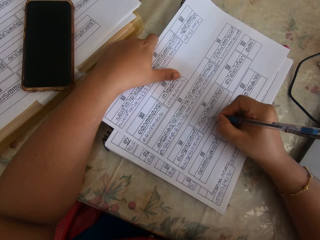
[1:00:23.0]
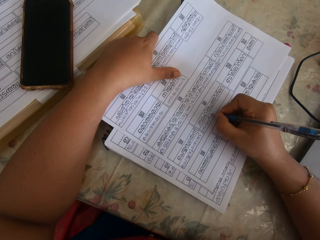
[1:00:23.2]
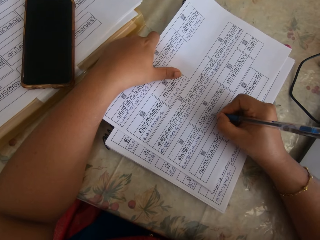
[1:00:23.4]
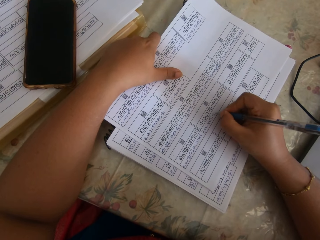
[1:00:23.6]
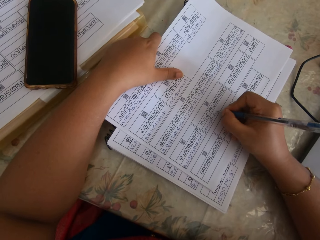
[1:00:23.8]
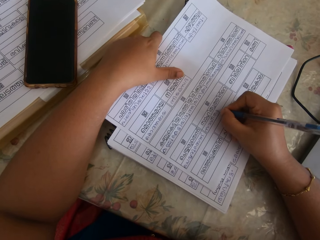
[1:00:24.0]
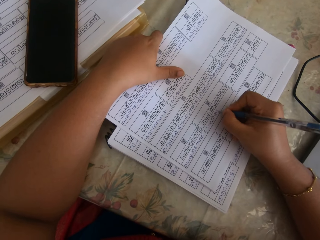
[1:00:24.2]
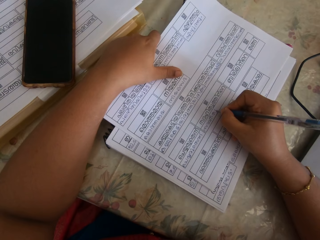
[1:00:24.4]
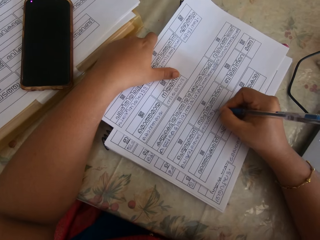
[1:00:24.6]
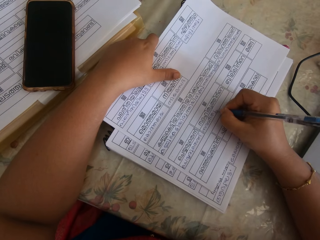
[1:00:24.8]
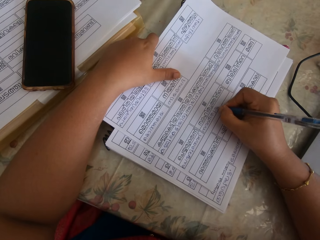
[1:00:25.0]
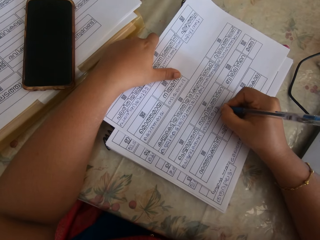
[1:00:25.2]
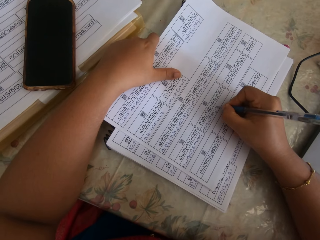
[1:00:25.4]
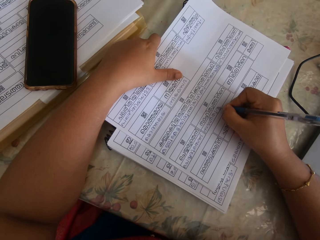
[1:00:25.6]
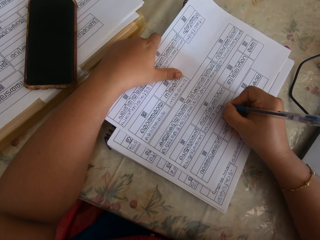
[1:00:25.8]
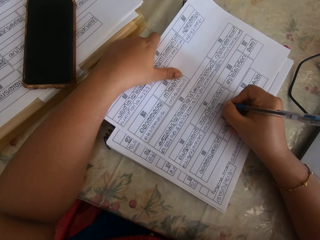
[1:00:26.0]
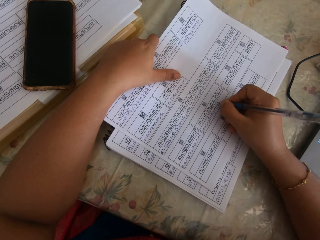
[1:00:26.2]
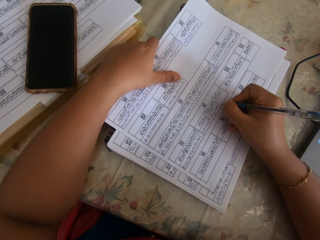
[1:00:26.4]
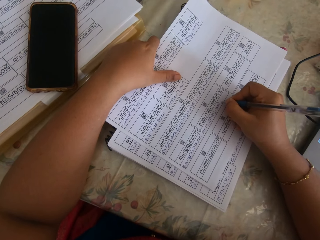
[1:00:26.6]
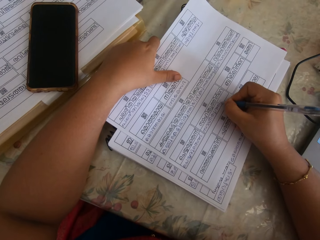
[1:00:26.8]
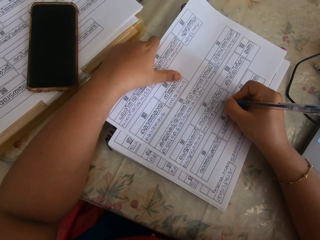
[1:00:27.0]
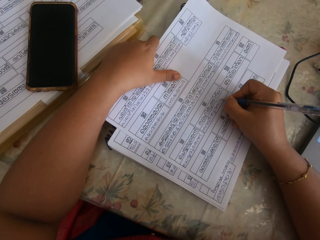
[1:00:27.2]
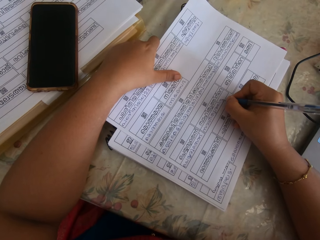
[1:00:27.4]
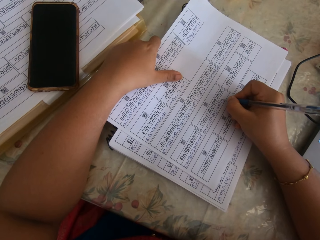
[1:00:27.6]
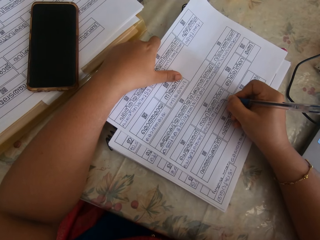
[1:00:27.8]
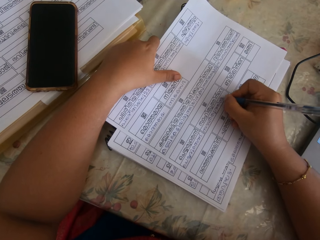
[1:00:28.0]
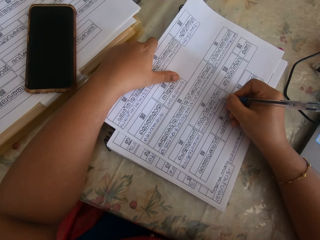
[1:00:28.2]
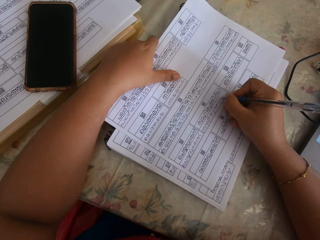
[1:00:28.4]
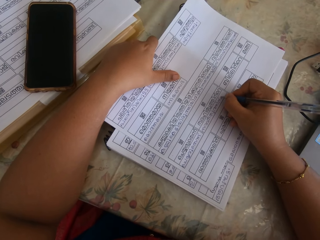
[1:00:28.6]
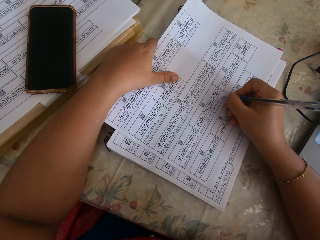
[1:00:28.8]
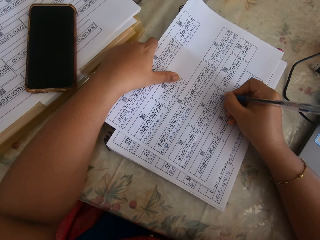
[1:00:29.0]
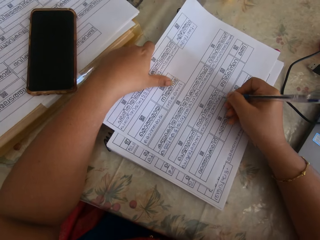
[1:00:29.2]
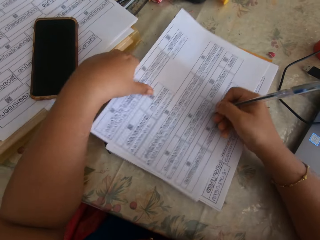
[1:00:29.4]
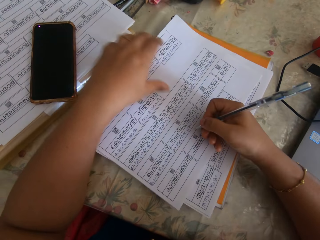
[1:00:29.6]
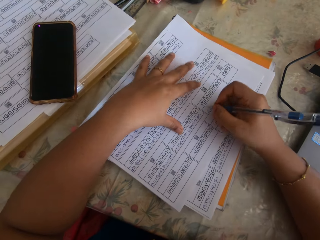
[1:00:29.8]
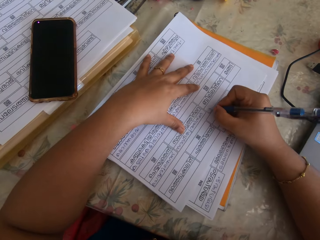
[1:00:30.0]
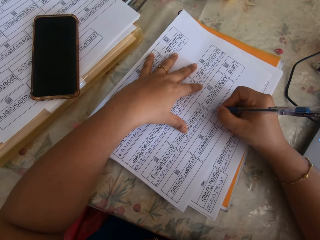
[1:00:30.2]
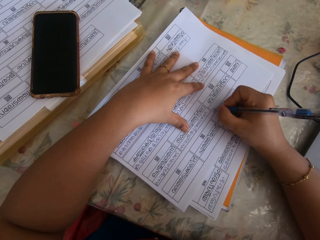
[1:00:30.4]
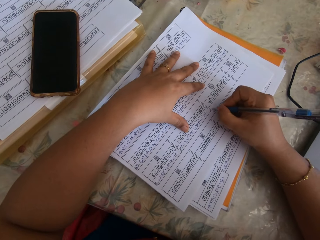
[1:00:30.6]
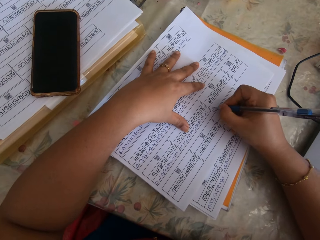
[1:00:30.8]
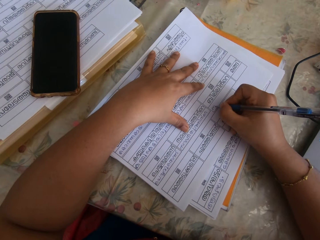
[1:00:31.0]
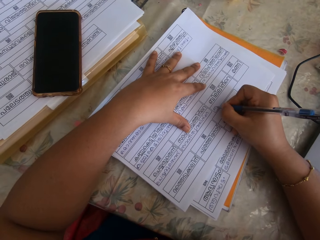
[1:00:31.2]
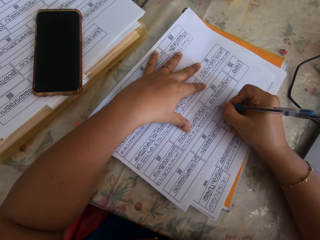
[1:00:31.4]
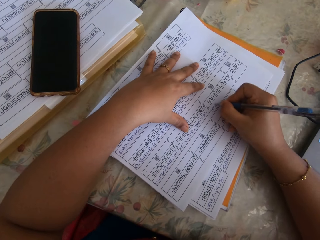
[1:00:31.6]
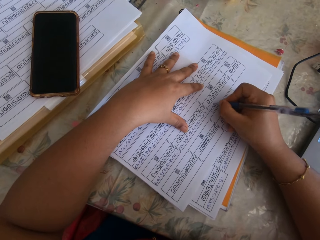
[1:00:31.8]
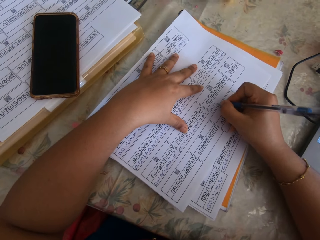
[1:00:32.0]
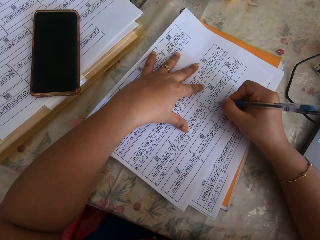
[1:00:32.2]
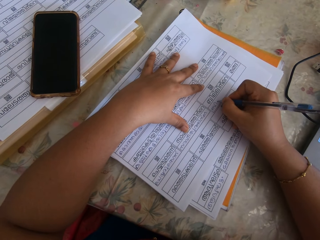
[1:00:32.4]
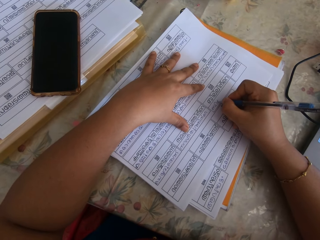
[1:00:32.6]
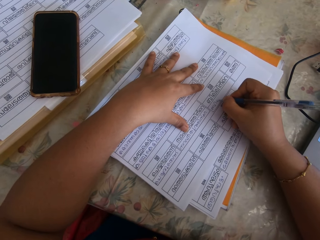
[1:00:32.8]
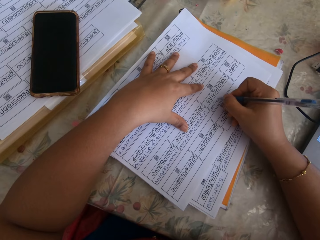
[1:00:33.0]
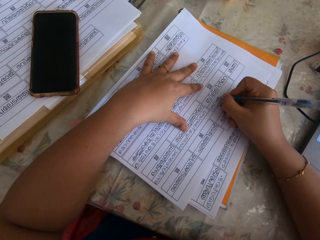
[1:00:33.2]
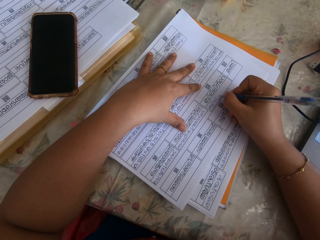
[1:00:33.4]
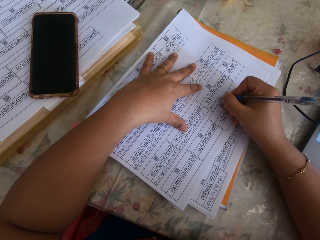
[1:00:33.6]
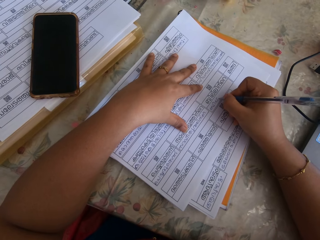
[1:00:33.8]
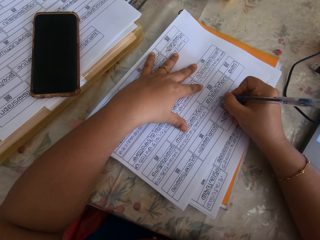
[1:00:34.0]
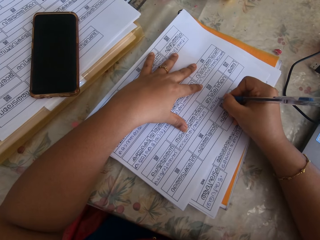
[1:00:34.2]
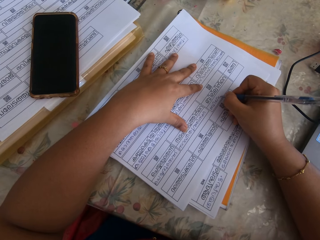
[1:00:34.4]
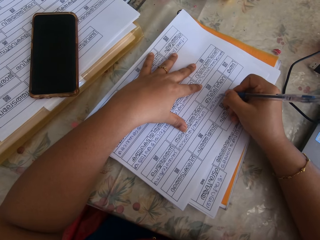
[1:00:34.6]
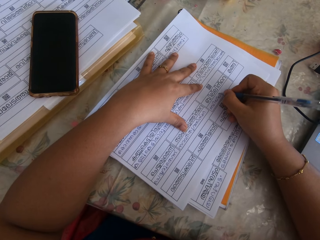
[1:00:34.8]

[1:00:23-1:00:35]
The camera wearer adjusts the paper with her left hand. She writes on the paper with the pen in her right hand.

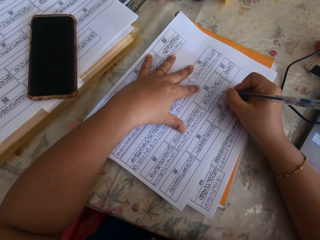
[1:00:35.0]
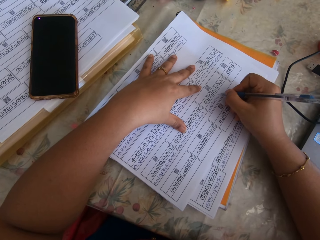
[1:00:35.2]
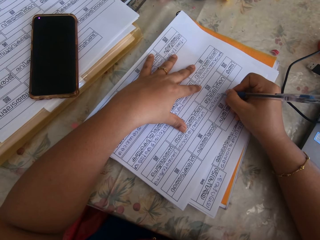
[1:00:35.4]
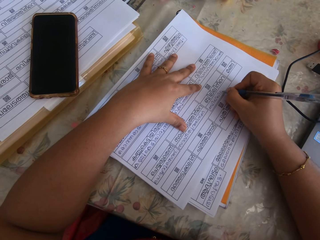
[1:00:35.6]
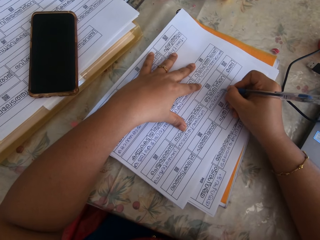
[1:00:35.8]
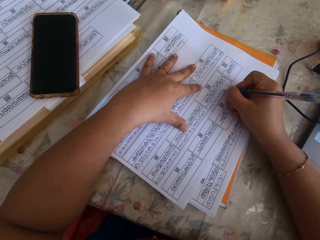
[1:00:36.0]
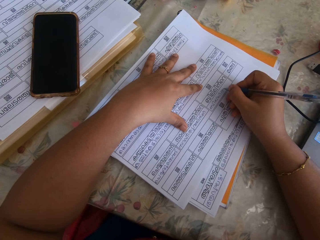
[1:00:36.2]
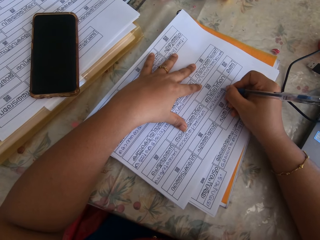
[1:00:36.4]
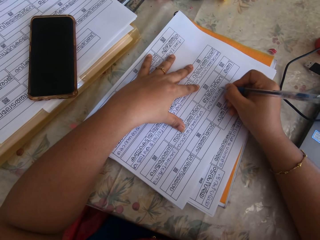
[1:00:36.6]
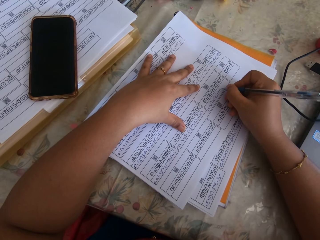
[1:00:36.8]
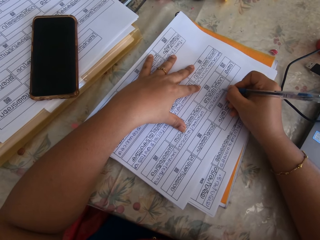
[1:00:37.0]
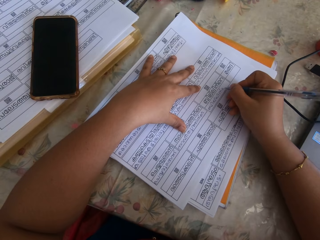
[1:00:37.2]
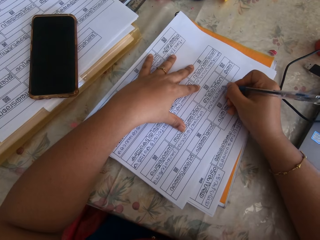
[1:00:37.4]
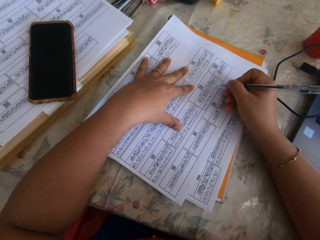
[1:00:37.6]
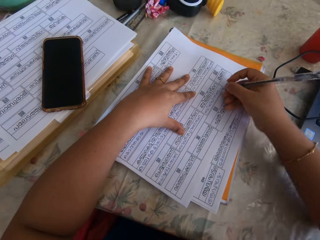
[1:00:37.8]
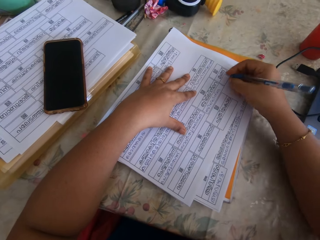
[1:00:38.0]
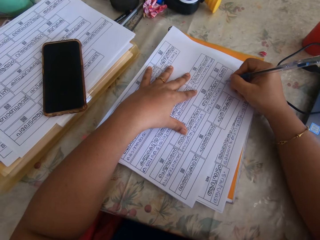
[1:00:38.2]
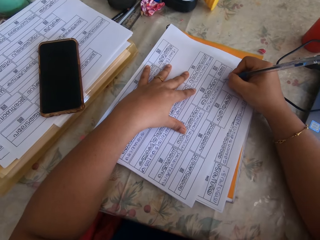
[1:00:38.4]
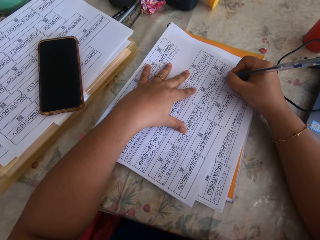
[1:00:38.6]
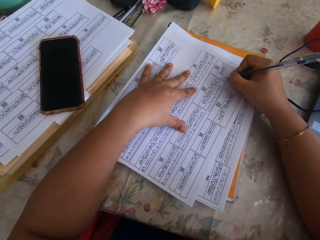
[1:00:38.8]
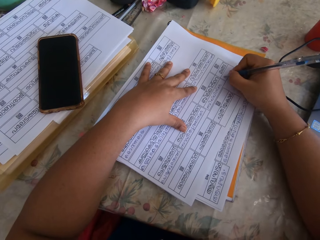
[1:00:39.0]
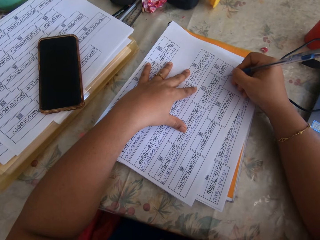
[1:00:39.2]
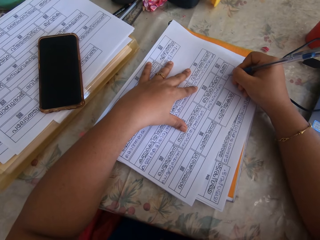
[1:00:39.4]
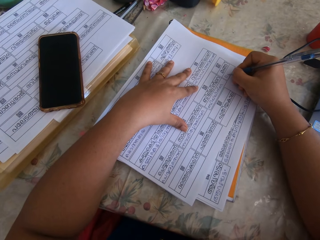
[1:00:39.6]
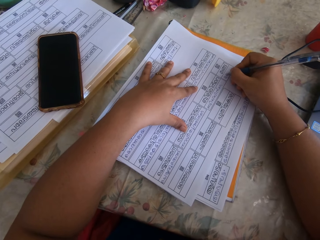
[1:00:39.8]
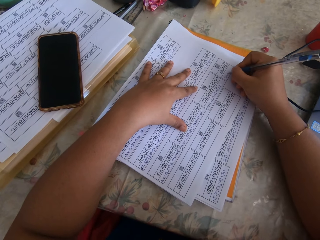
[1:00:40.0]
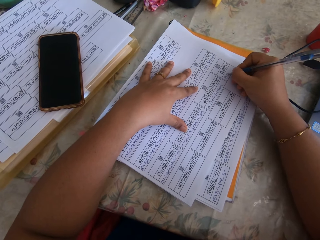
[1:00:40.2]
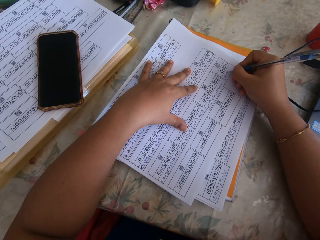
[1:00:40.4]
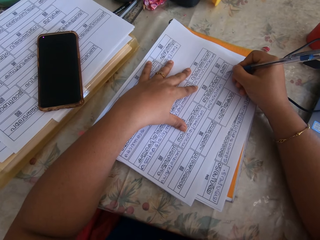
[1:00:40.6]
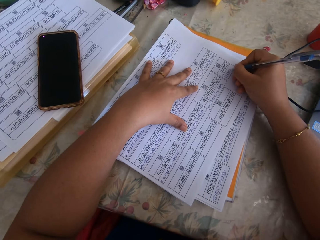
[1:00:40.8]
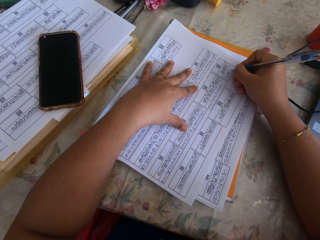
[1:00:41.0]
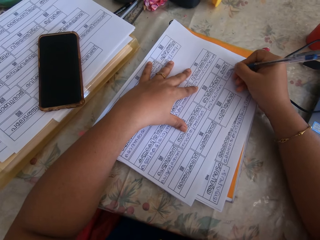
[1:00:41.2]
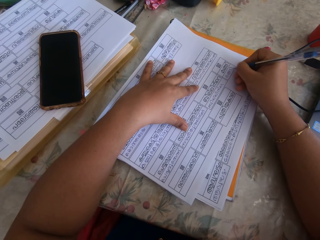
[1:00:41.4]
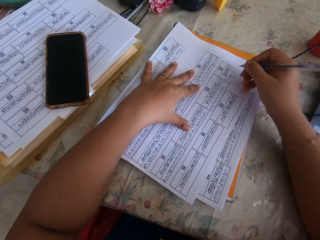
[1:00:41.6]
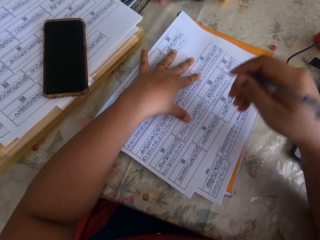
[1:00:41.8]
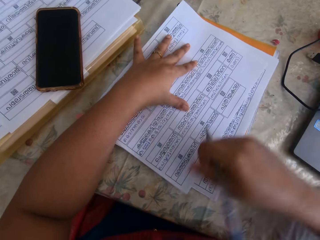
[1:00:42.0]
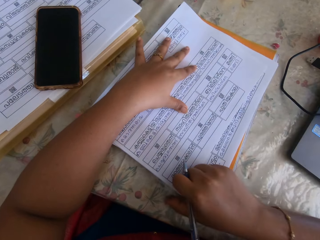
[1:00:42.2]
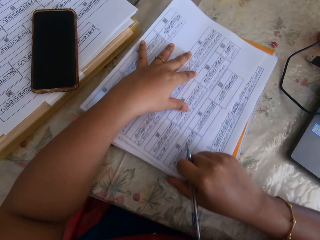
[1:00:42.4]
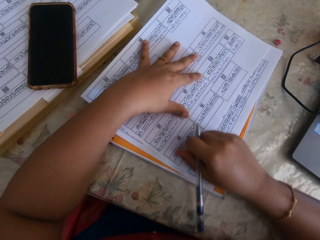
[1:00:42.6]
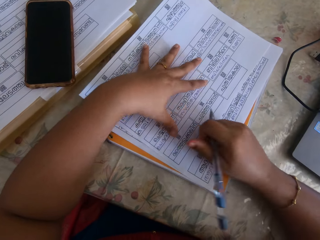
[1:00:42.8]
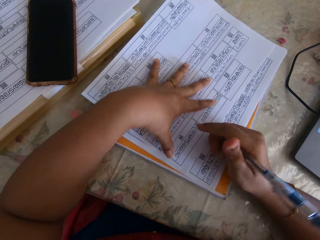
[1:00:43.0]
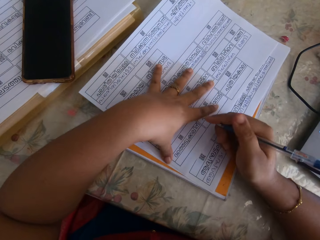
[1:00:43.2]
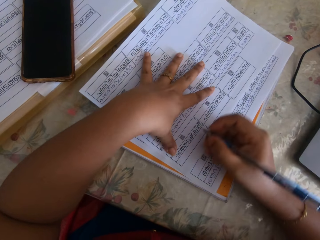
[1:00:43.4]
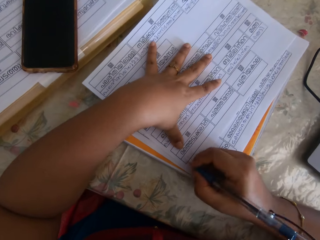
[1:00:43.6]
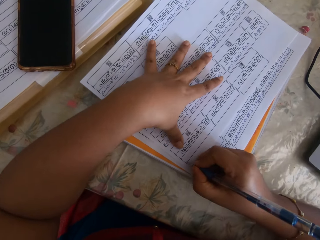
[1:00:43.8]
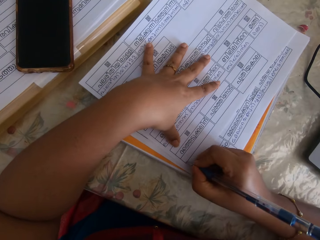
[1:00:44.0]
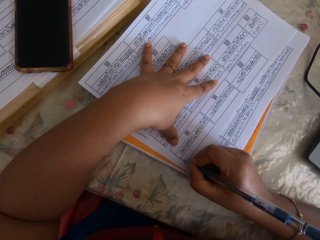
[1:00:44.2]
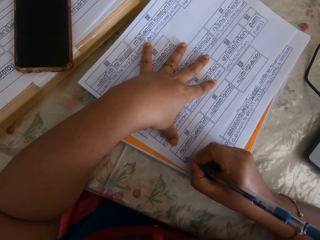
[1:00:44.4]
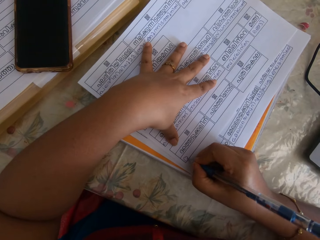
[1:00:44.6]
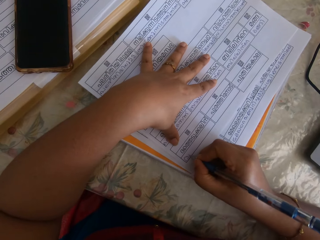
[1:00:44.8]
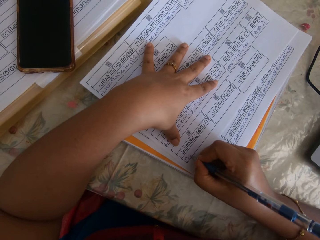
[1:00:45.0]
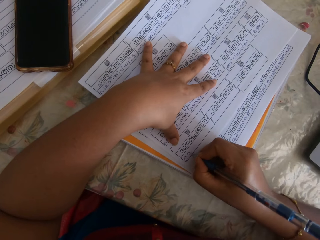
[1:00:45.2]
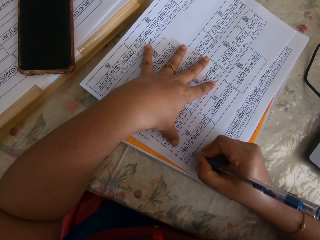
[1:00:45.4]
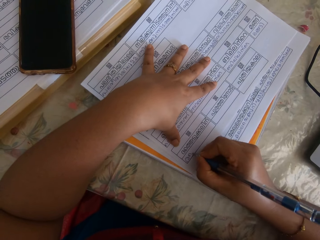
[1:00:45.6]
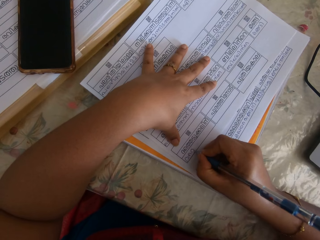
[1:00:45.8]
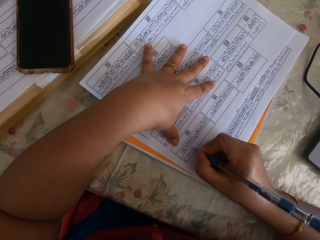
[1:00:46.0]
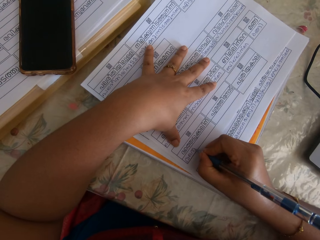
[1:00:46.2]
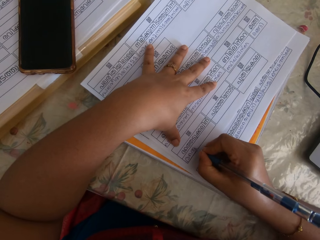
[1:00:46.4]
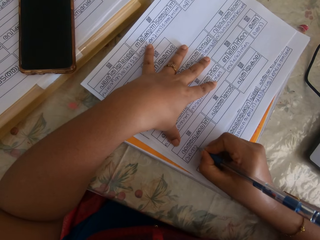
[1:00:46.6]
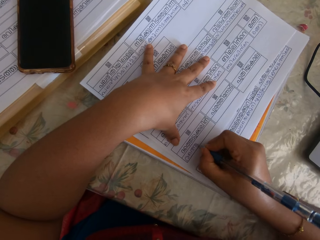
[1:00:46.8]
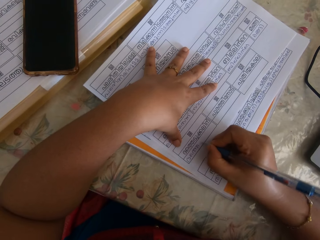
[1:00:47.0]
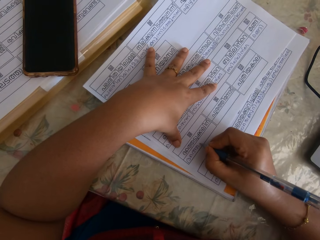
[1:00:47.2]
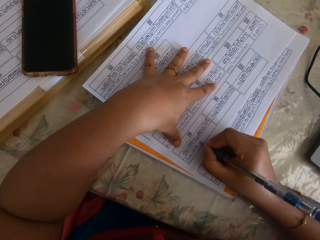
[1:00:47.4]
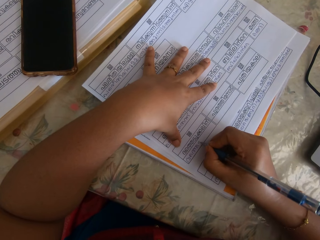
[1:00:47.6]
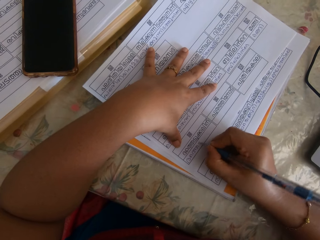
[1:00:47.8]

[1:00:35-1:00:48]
The camera wearer adjusts the paper with her right hand. She writes on the paper with the pen in her right hand.
